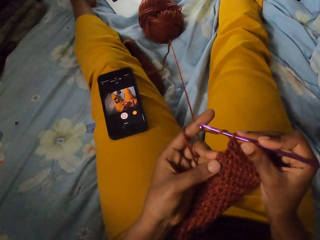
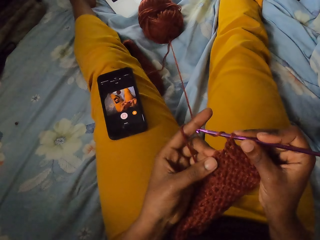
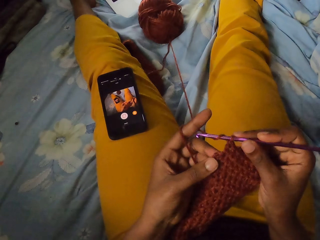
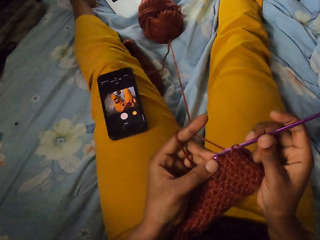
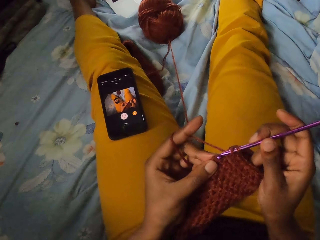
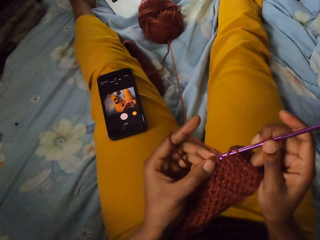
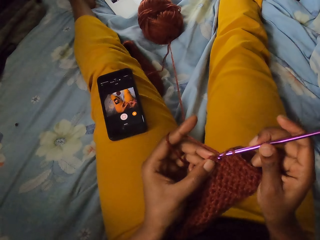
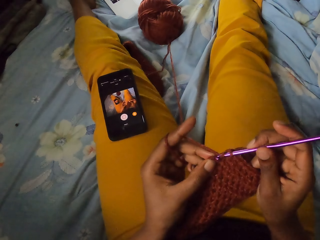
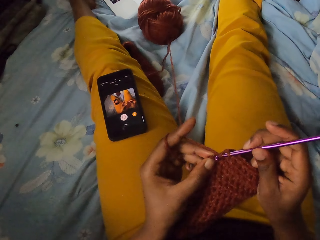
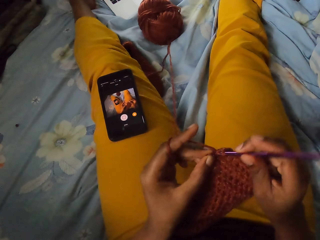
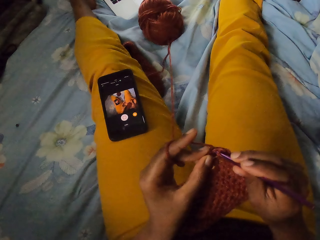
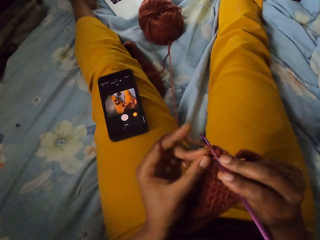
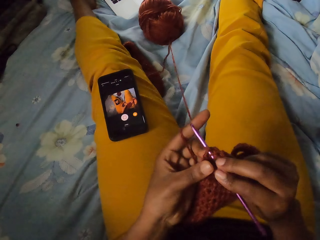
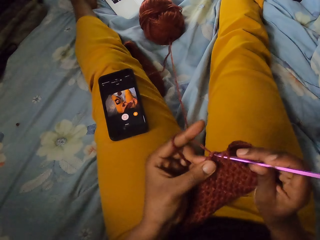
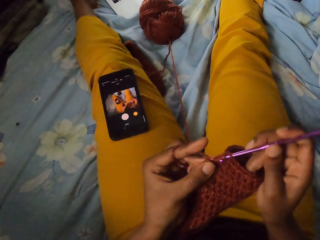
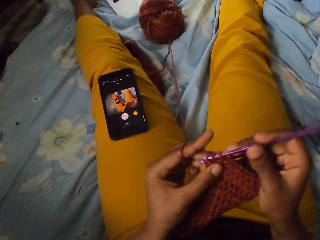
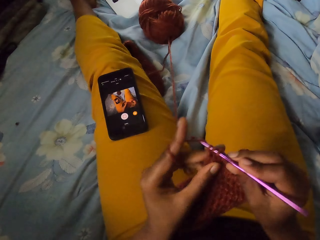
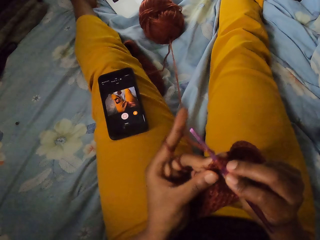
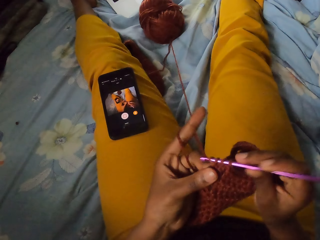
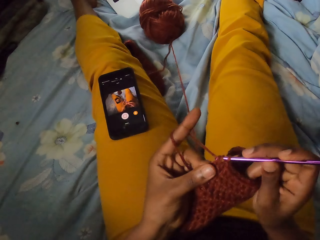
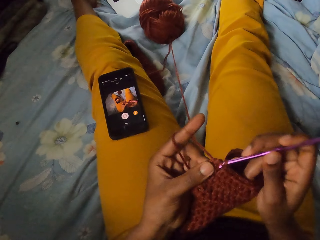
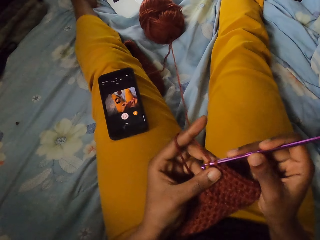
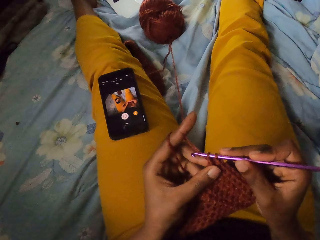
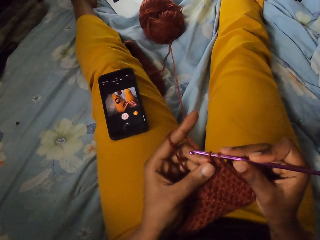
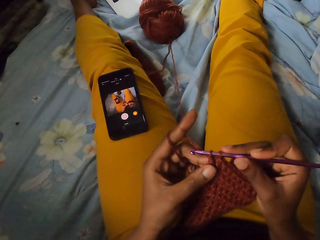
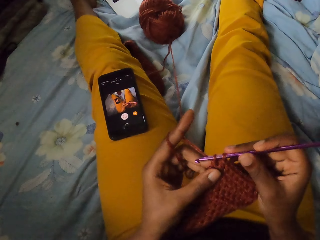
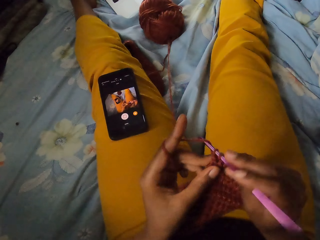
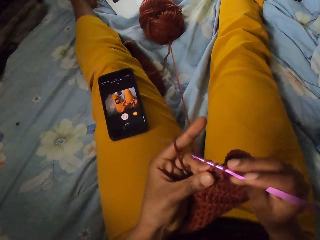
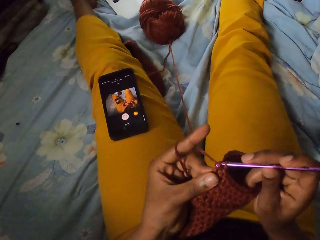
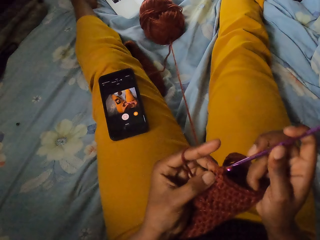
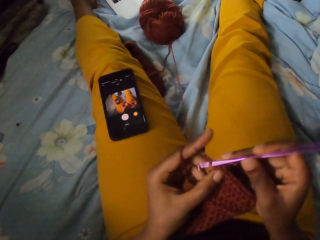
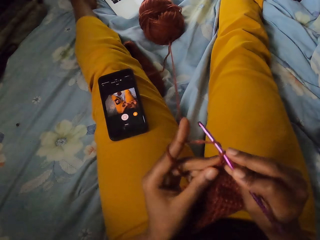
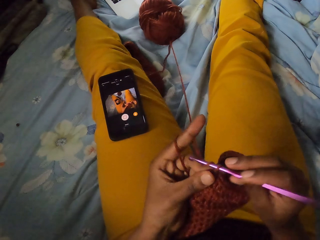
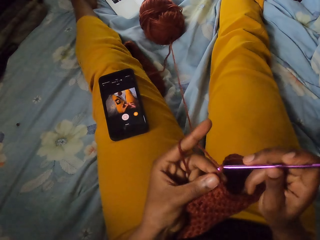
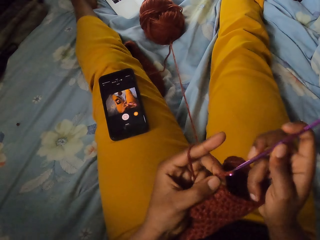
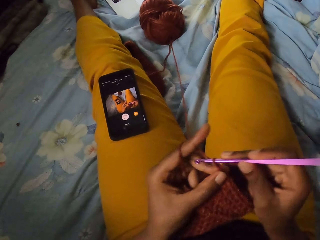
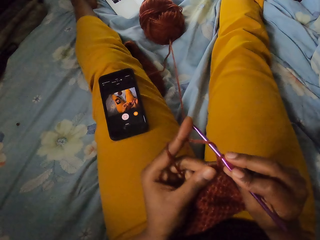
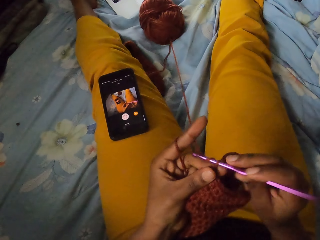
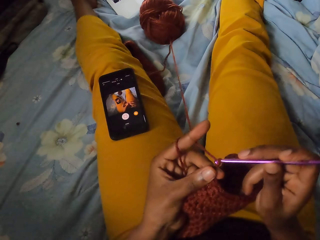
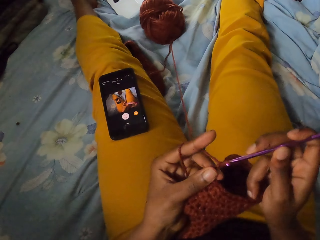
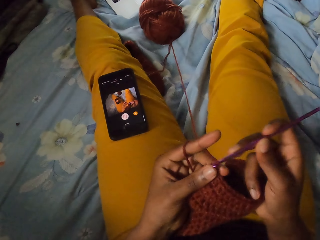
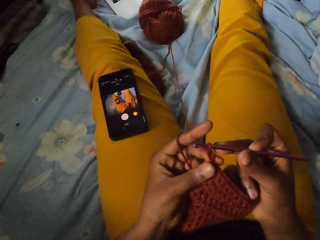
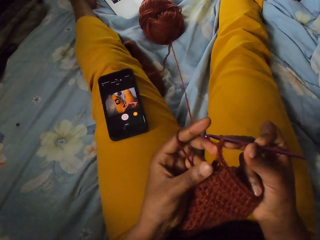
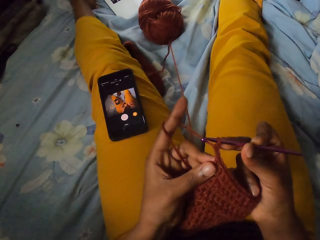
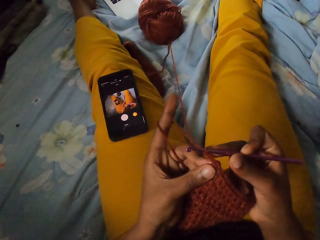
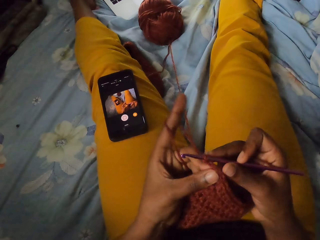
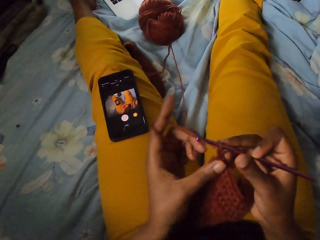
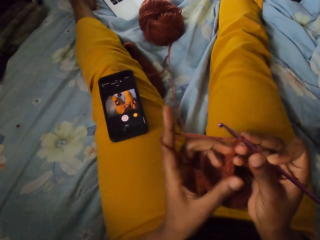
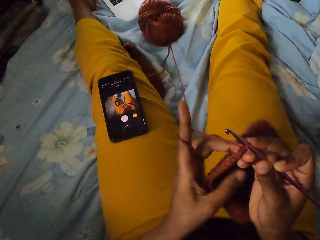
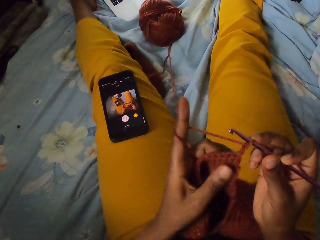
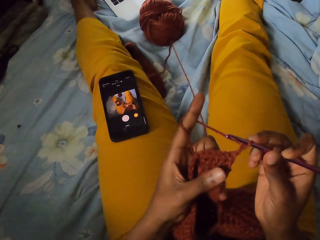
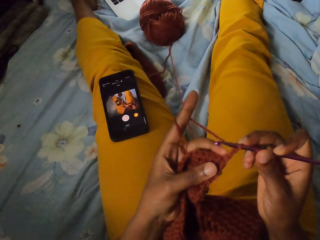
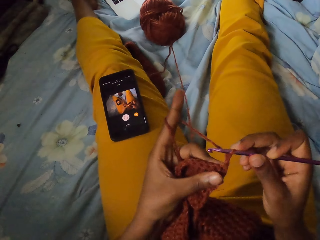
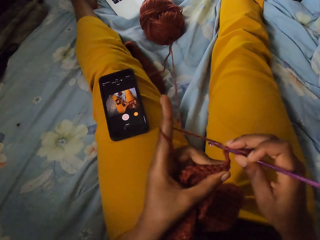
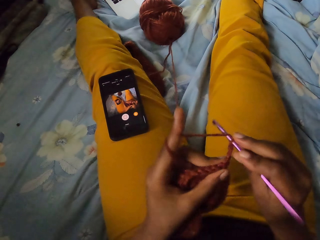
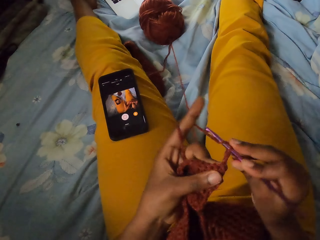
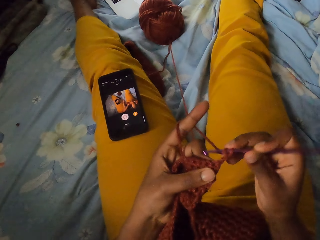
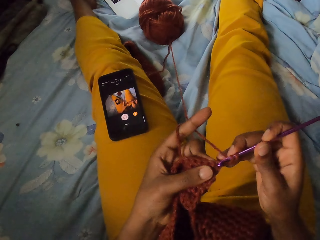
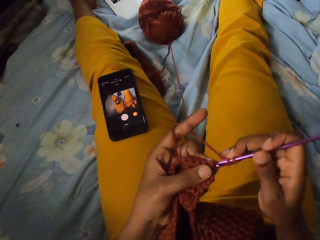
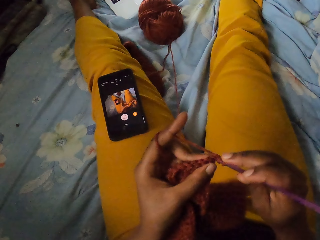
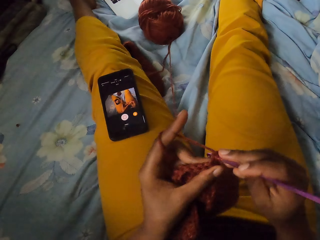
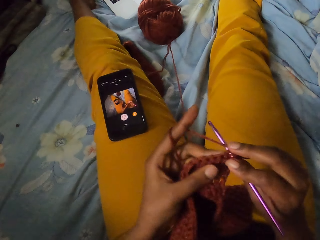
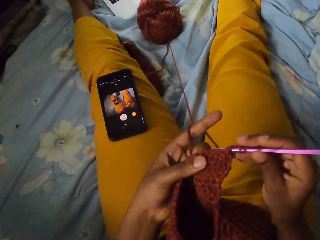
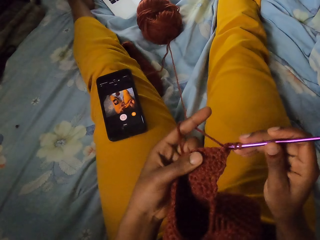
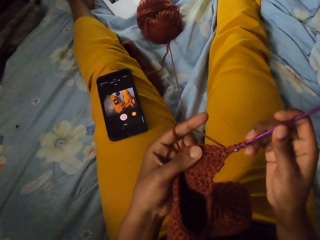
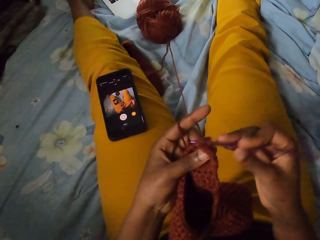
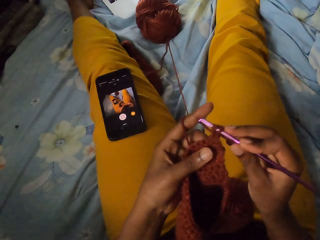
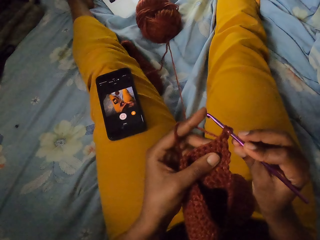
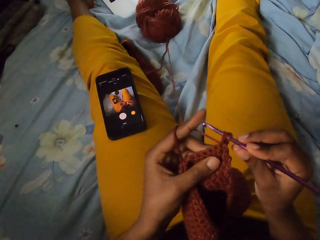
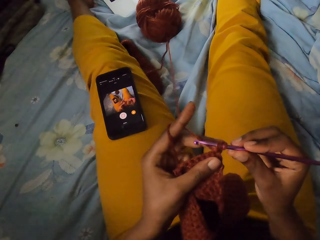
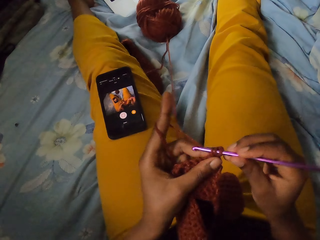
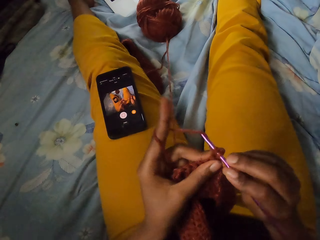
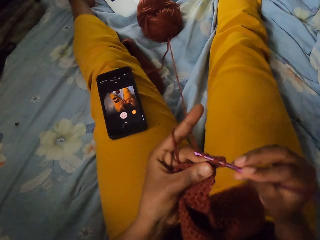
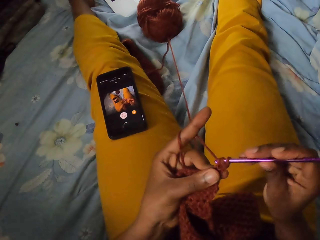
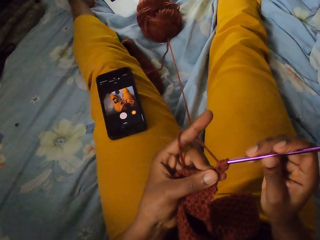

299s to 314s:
The camera wearer flips the wool craft with her left hand. She crochets the wool craft with the crochet hook in her right hand and the strand of wool in her left hand.

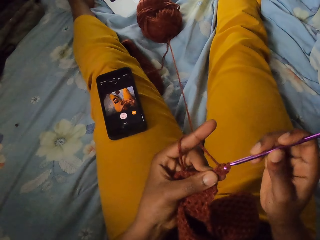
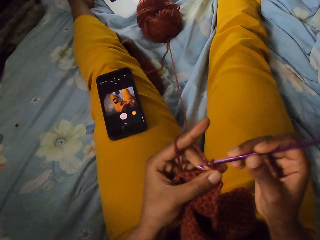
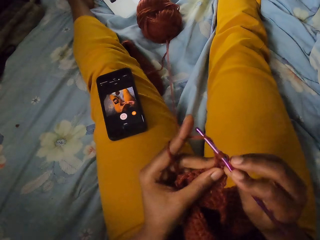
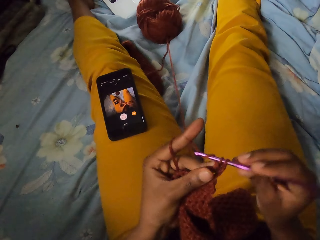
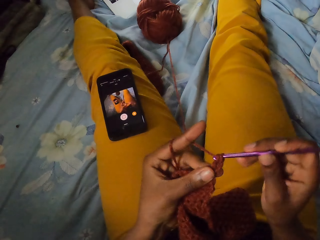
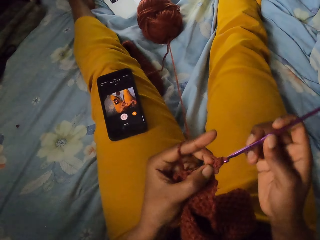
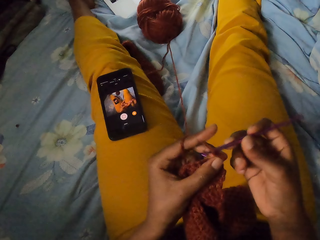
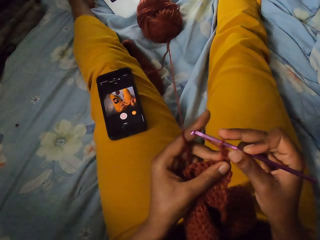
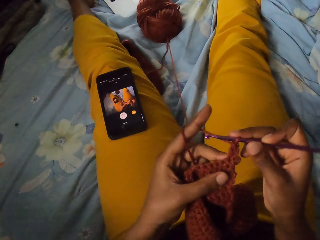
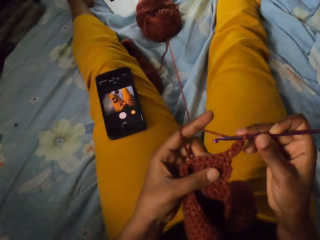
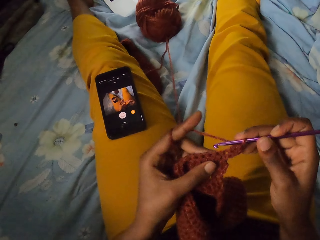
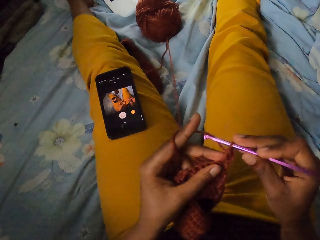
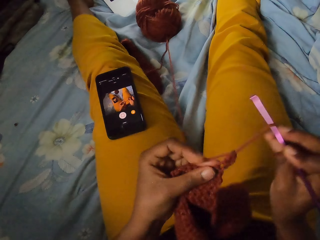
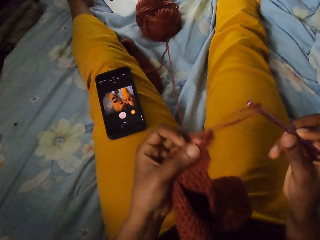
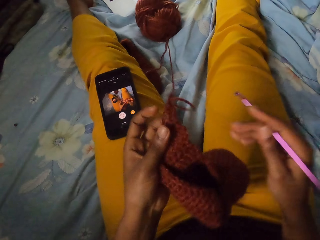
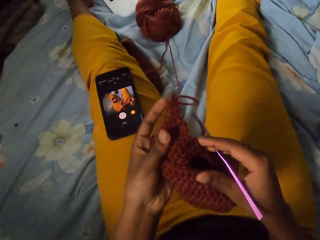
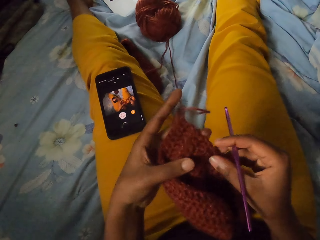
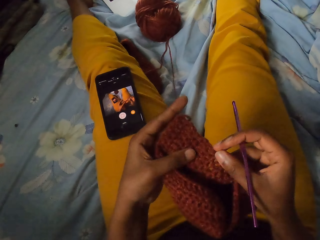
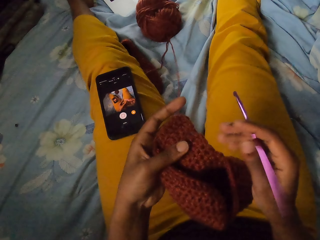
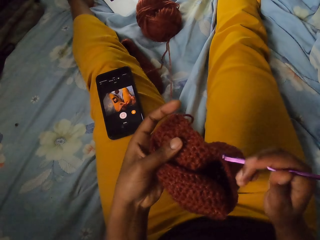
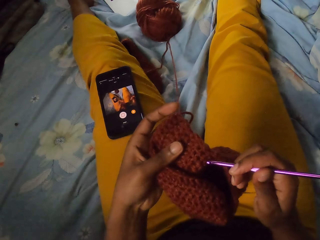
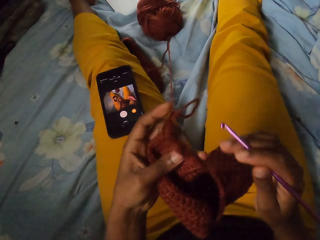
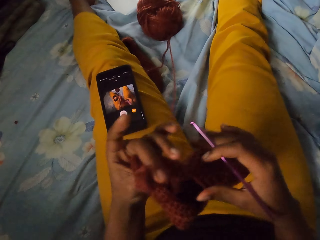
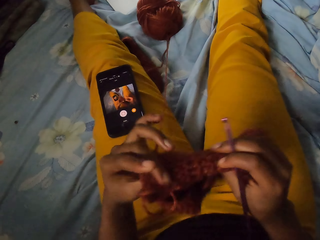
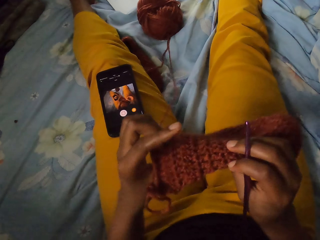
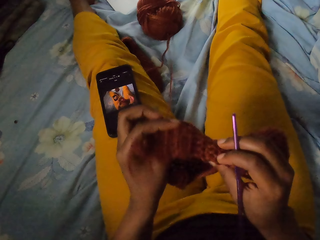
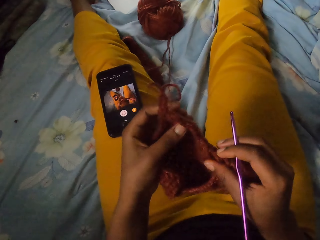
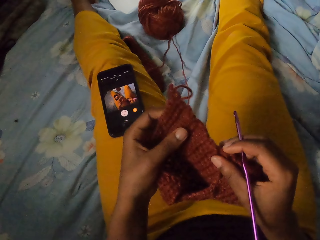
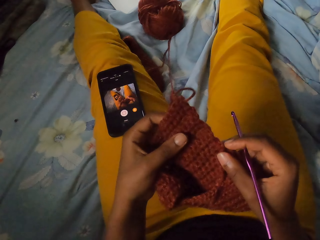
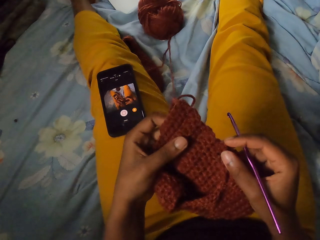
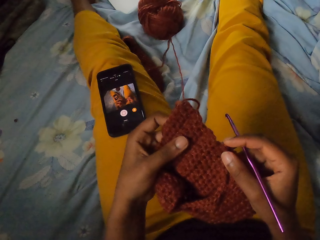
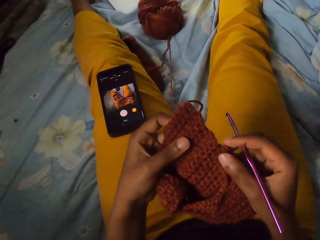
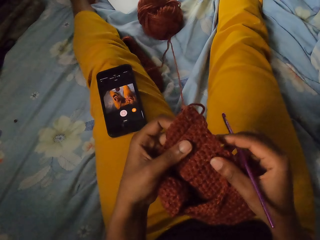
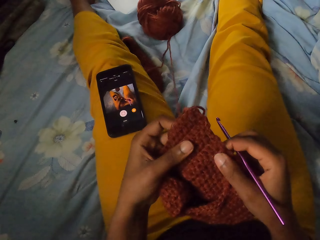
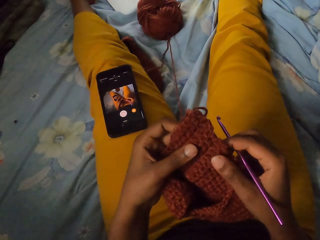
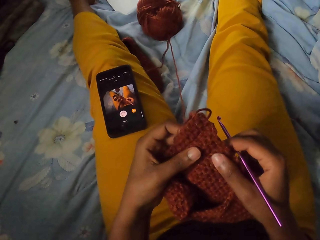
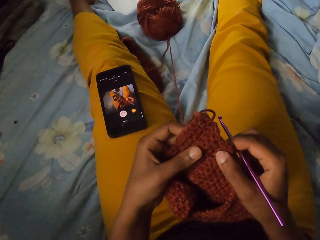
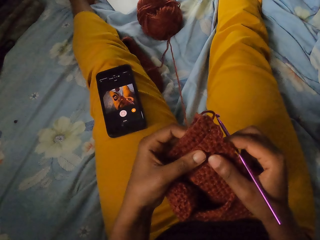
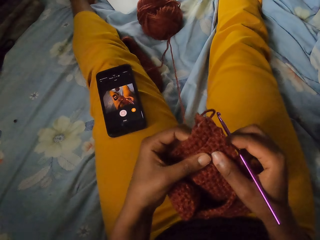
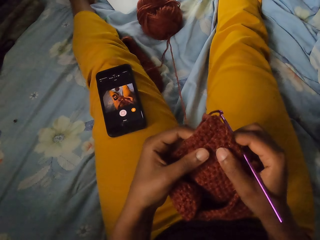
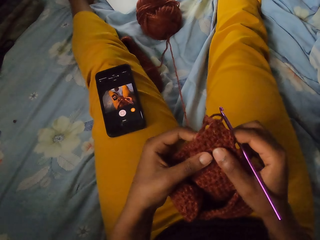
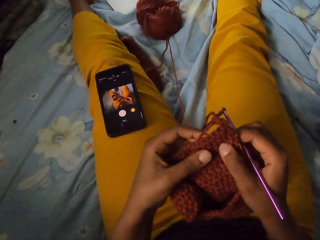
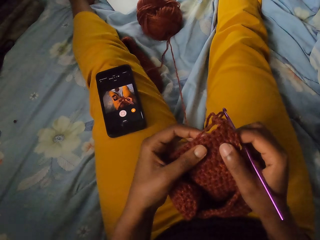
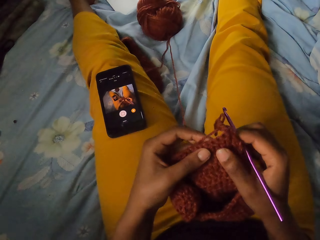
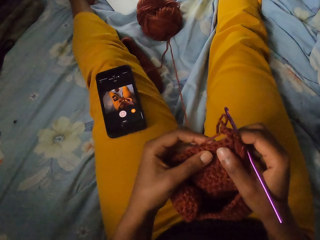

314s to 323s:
The camera wearer removes a strand of wool from a finger of her left hand with the crochet hook in her right hand. She holds the wool craft with both hands. She holds the wool craft with her left hand. She taps the wool craft with the crochet hook in her right hand. She moves the wool craft in her left hand. She moves the wool craft with both hands. She counts the knots on the wool craft with her left hand. She adjusts the cloth.
